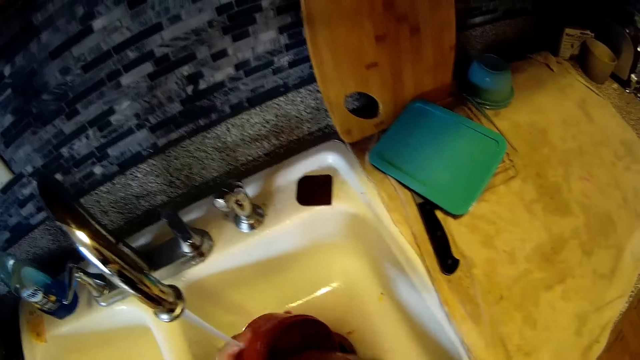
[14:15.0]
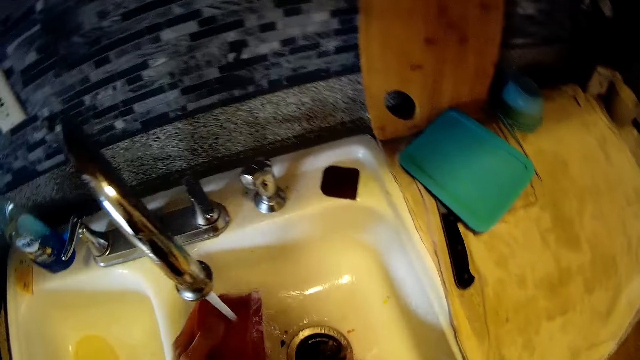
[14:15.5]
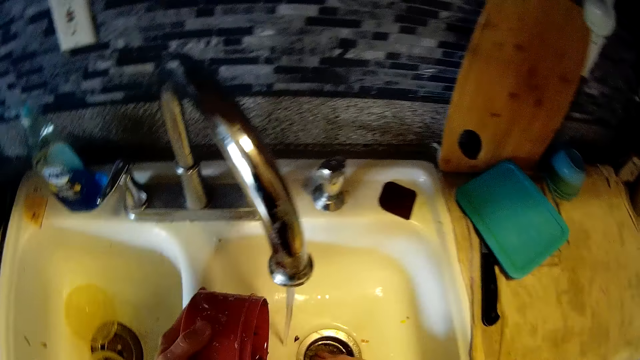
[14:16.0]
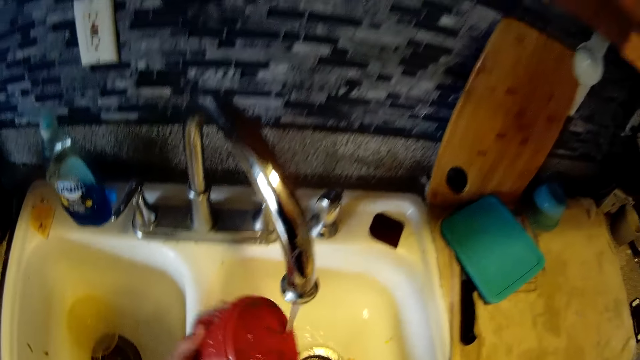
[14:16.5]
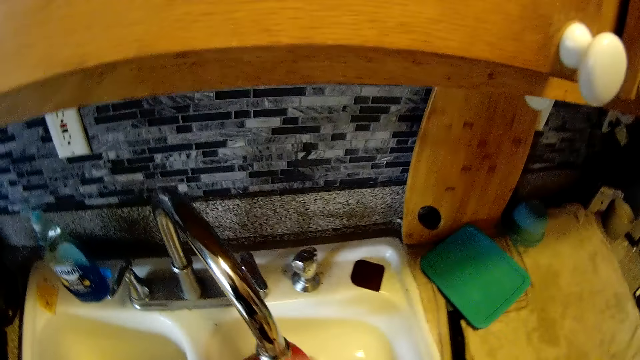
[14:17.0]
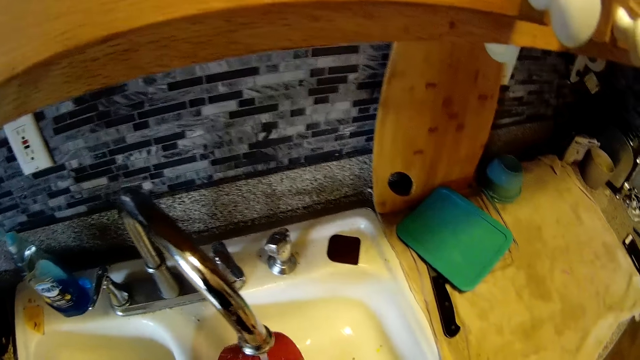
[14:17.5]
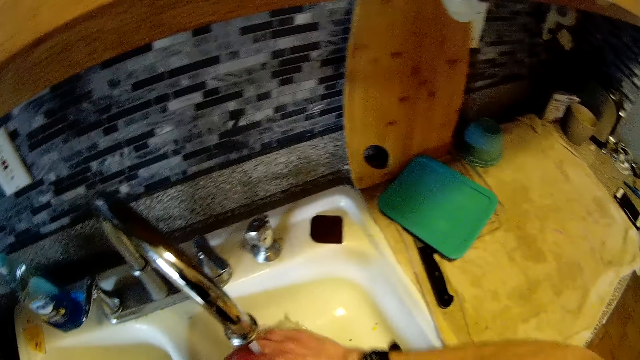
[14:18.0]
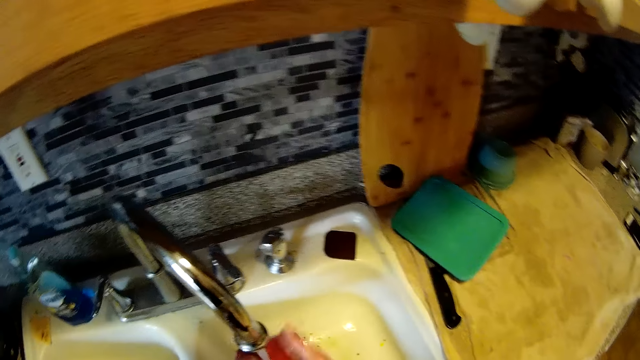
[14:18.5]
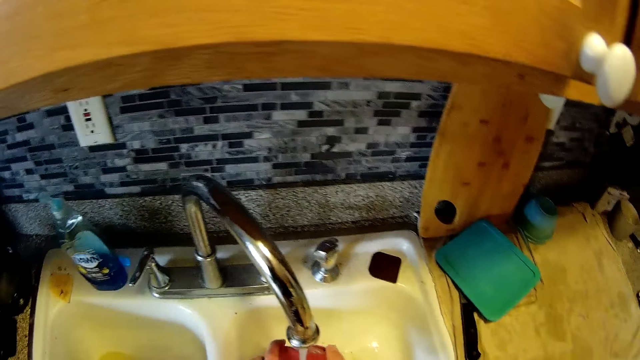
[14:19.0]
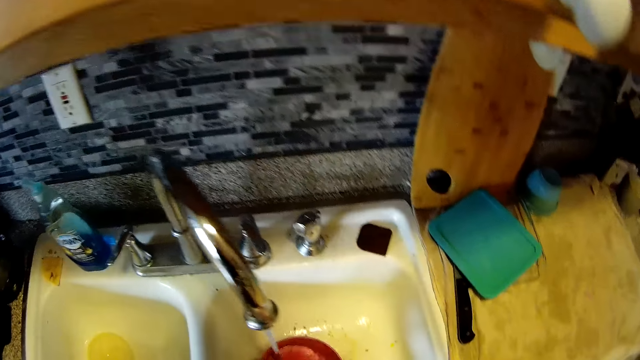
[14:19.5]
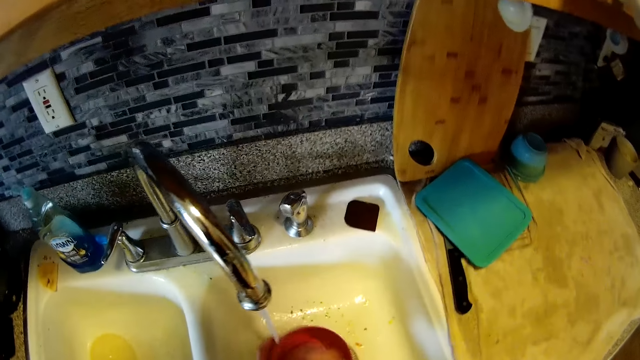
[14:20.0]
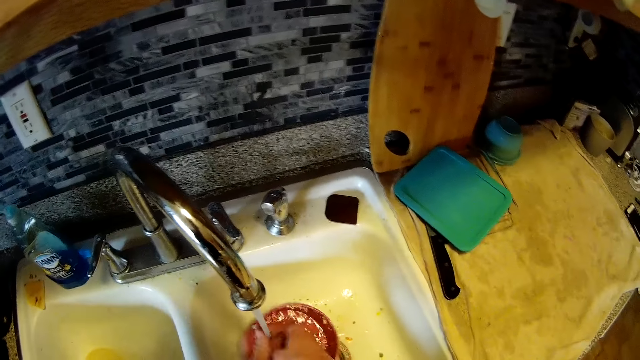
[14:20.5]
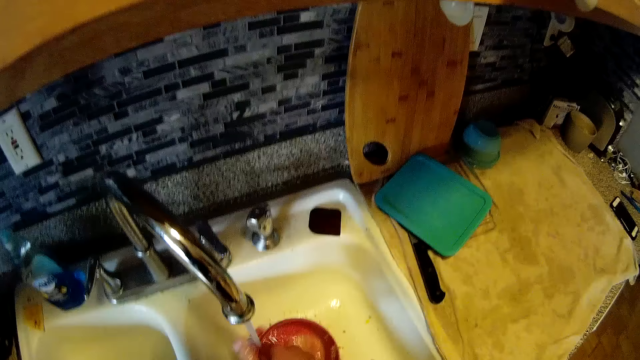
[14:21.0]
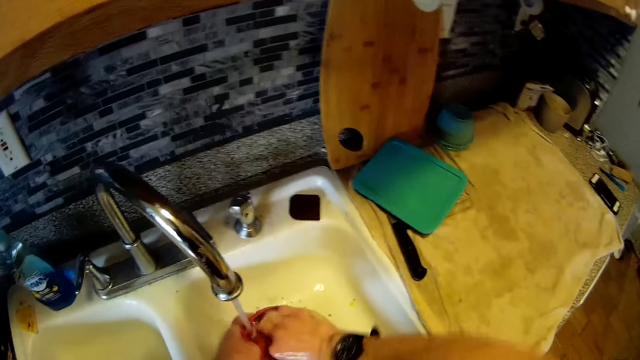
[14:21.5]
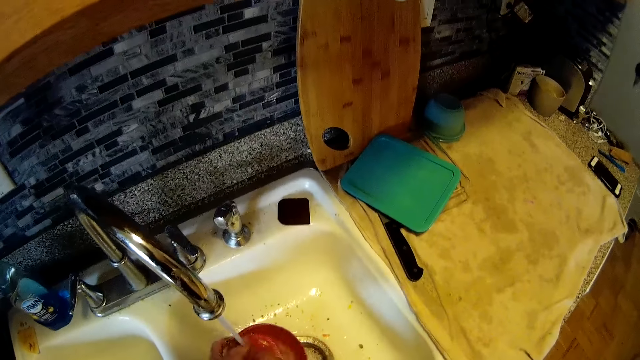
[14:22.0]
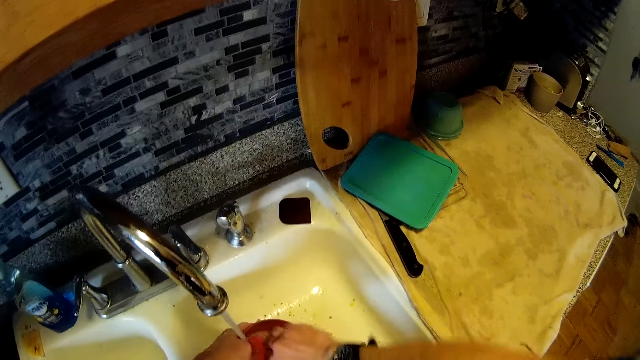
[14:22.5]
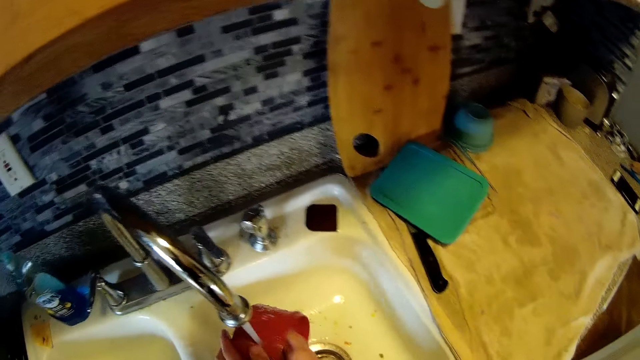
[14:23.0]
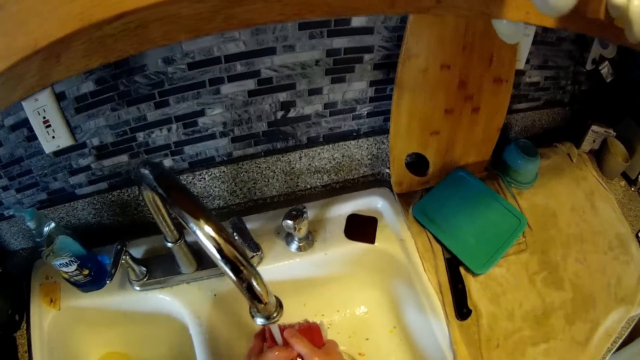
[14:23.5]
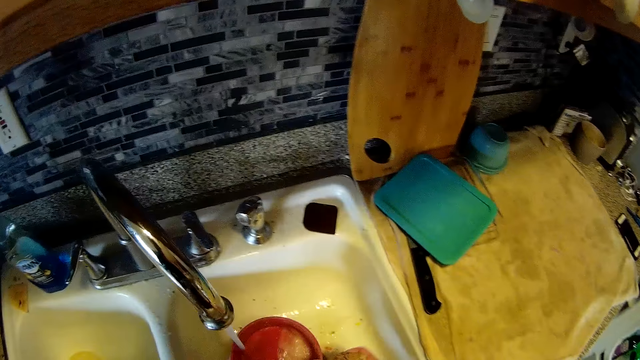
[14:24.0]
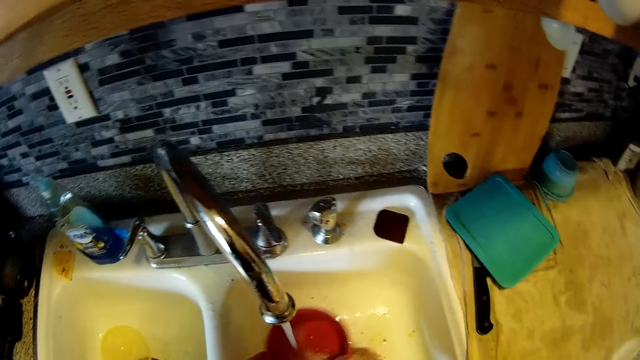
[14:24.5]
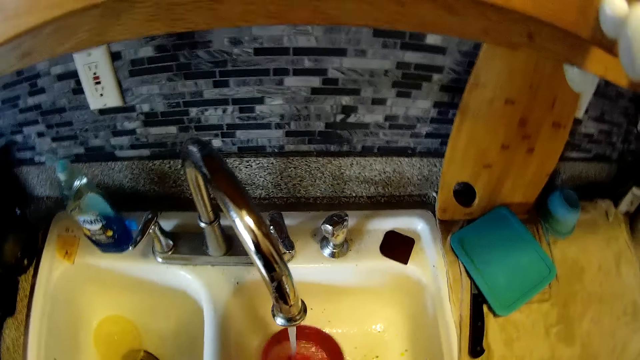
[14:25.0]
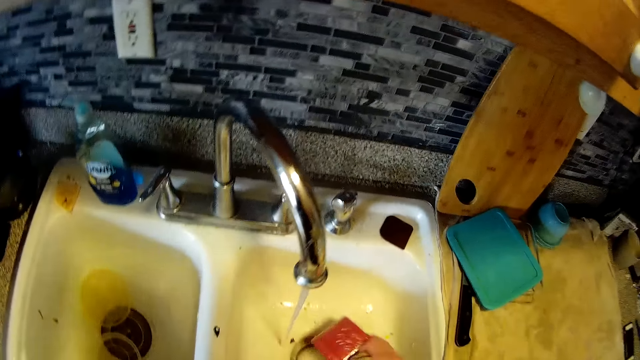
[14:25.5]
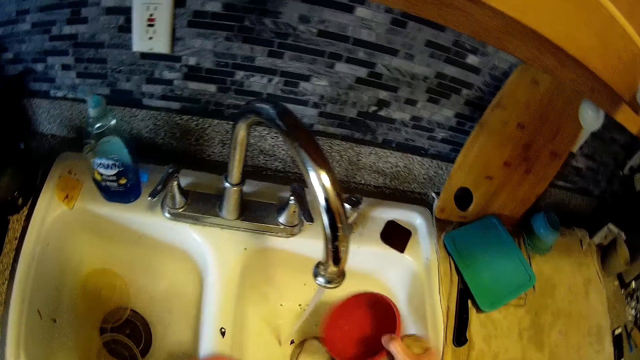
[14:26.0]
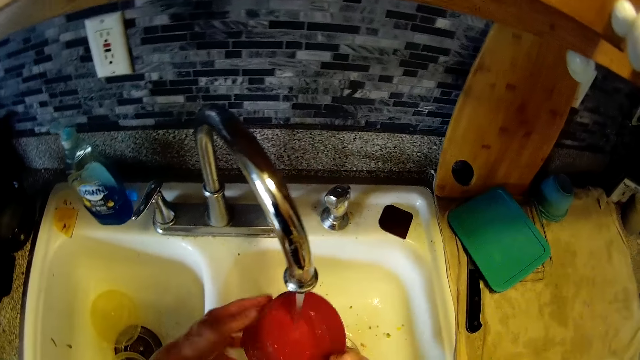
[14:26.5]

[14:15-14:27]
The camera wearer washes the plate with a sponge in his right hand.

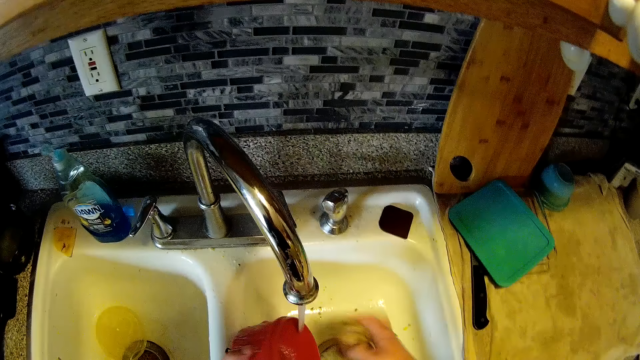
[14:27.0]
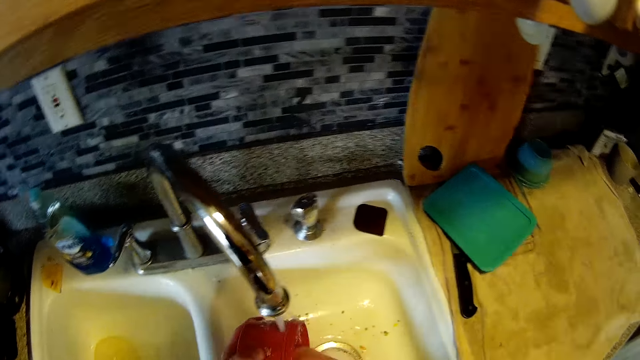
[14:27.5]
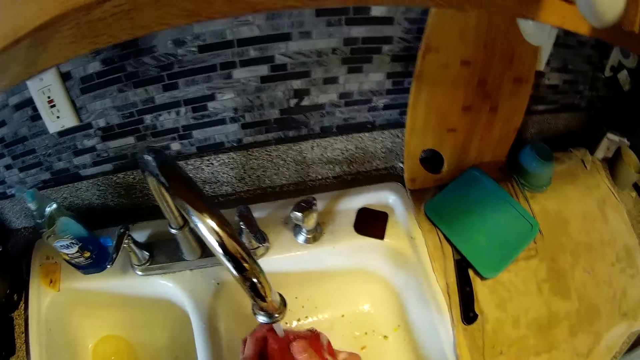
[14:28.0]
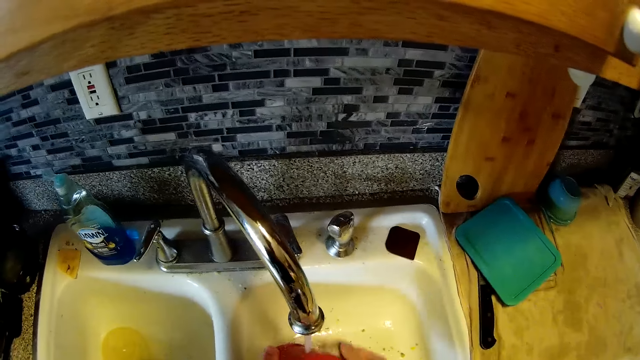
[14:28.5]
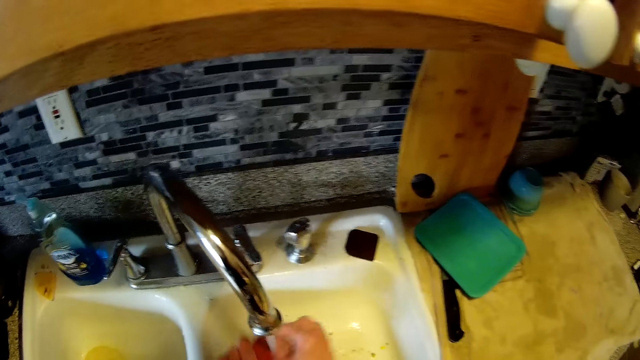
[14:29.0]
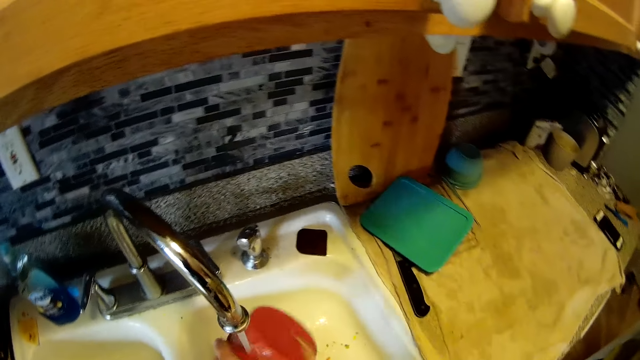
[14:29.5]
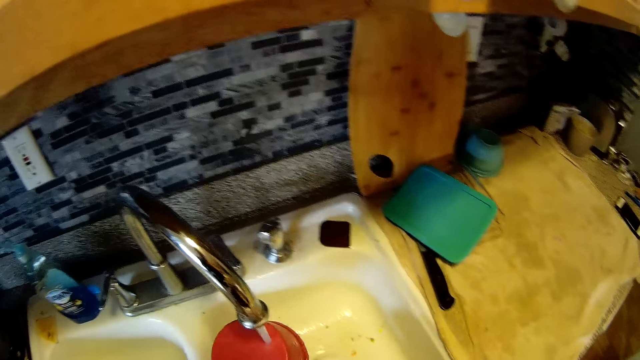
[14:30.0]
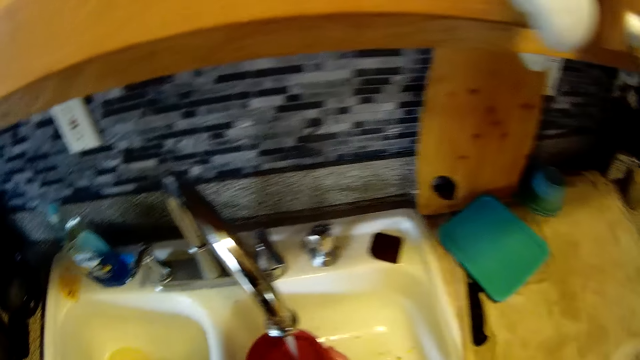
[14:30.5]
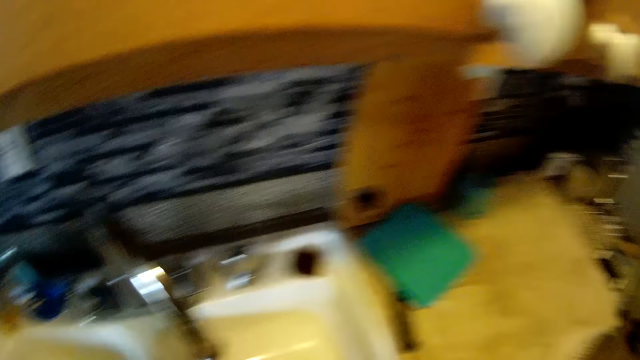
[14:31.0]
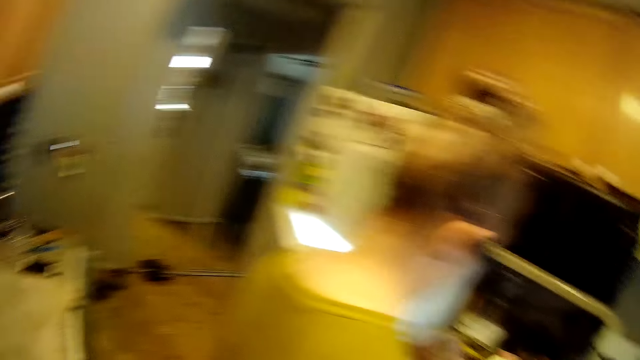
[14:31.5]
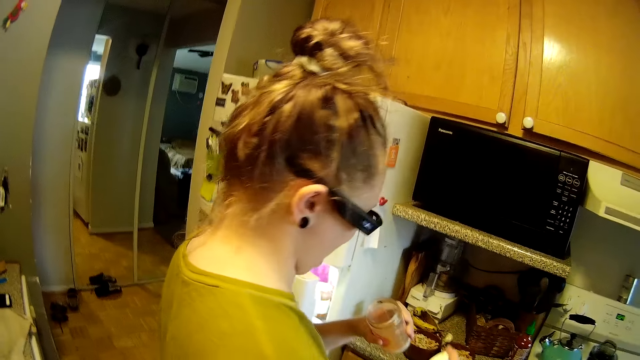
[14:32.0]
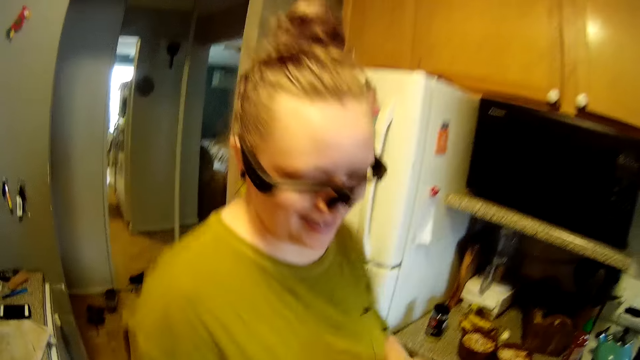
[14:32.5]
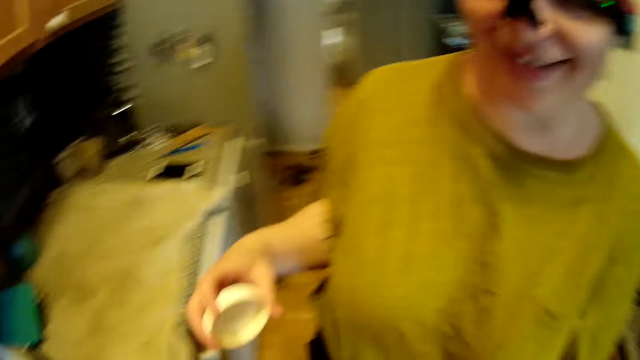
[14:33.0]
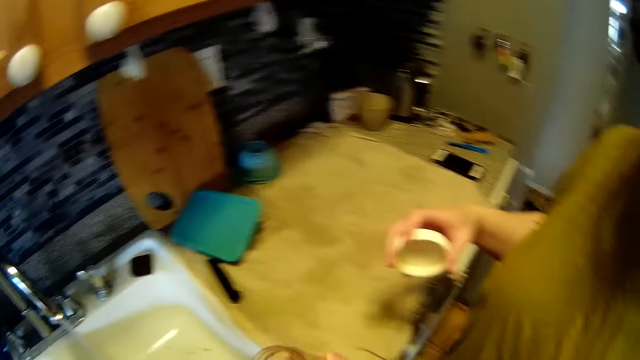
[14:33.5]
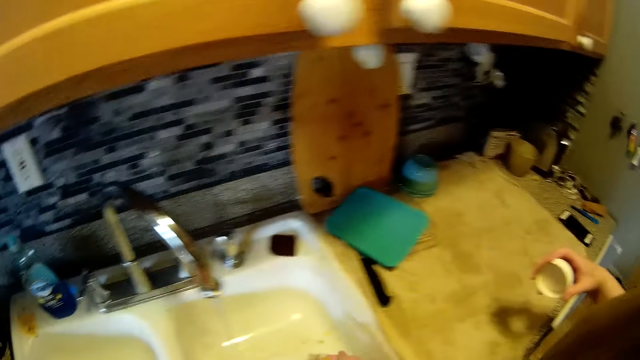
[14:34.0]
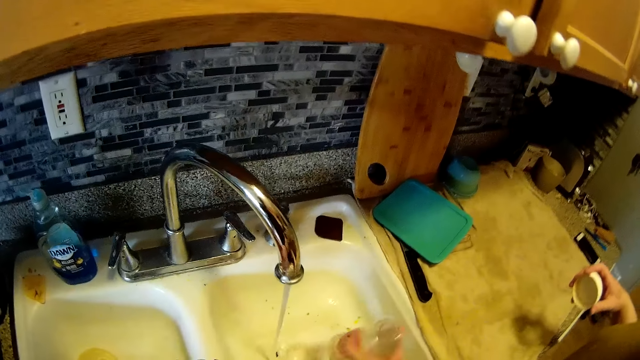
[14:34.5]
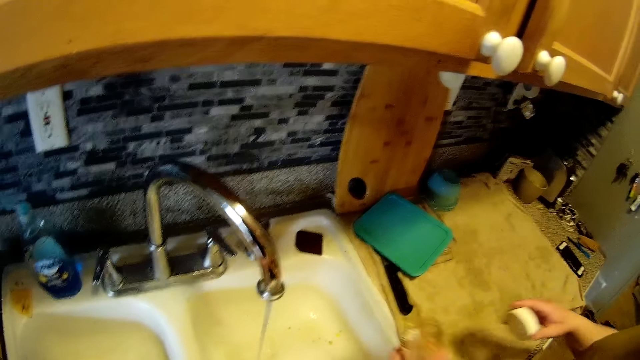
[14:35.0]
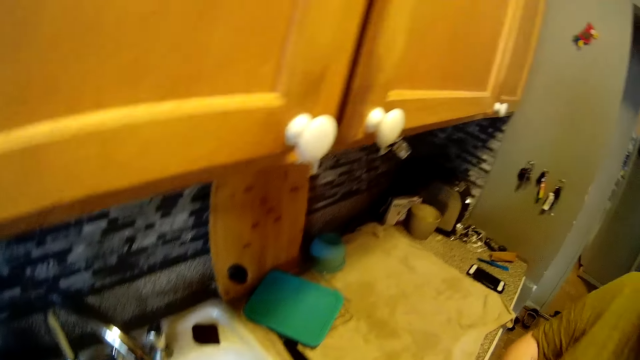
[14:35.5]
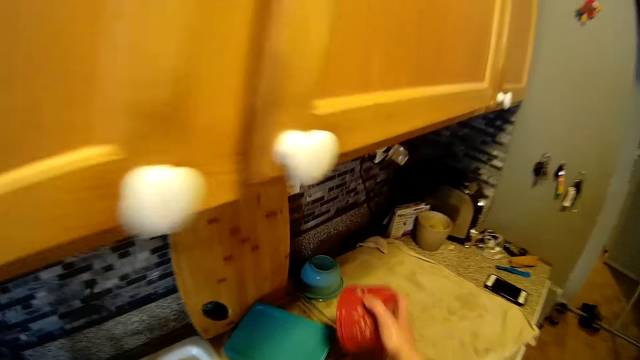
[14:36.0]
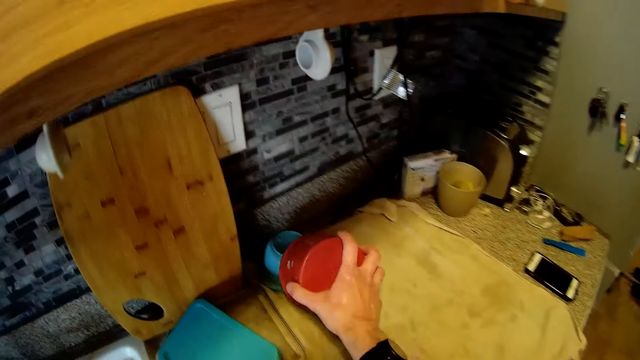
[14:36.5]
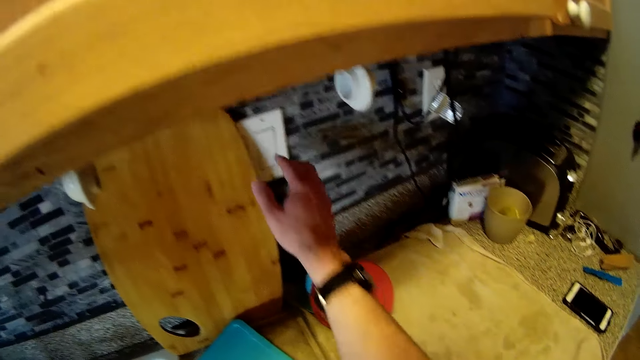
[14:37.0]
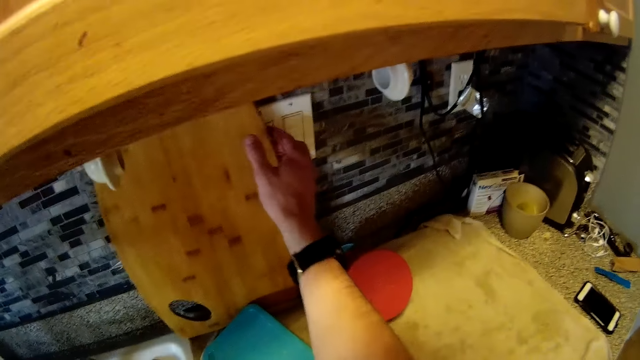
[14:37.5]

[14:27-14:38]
The camera wearer interacts with the woman. They look around. The woman empties a bottle into a sink with her left hand. The camera wearer washes utensils. He places the plate on the counter top with his right hand. He adjusts the chopping board by the wall with his right hand.
